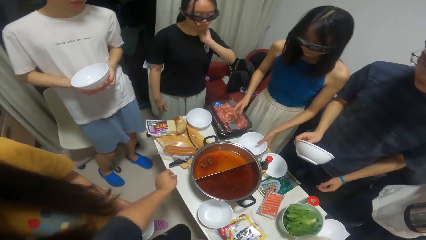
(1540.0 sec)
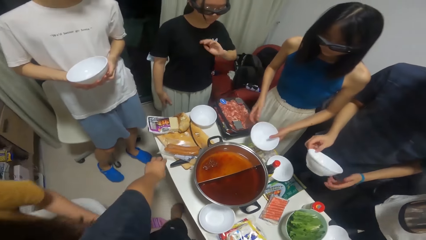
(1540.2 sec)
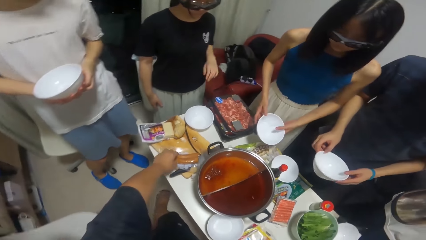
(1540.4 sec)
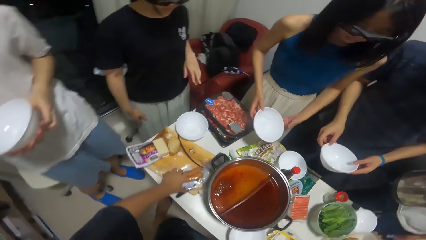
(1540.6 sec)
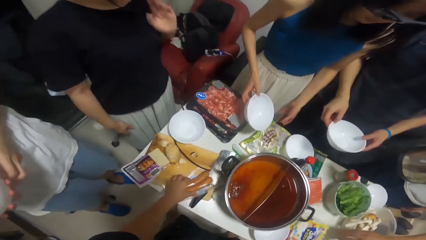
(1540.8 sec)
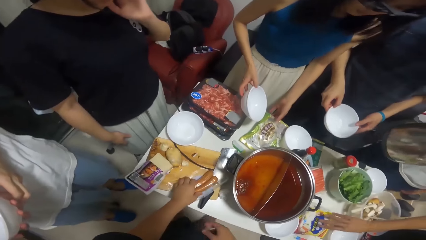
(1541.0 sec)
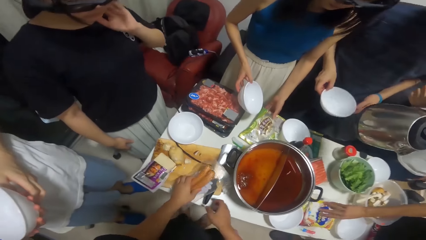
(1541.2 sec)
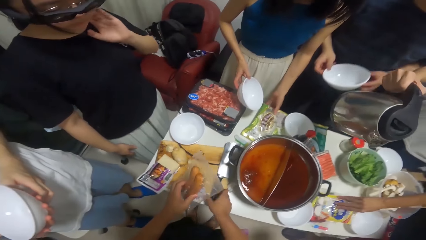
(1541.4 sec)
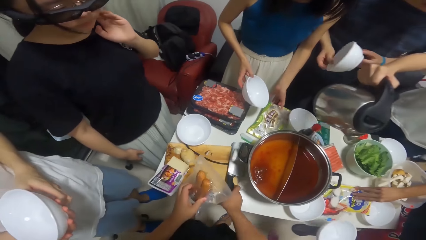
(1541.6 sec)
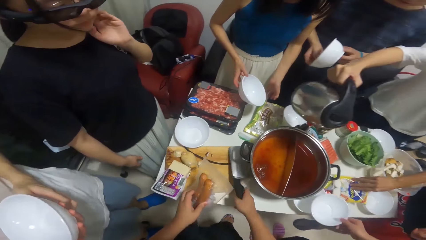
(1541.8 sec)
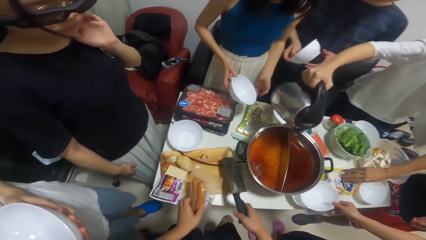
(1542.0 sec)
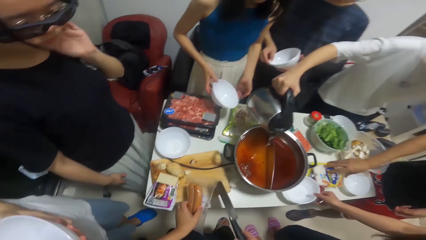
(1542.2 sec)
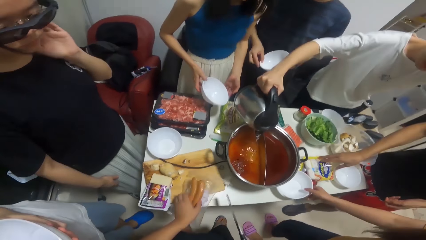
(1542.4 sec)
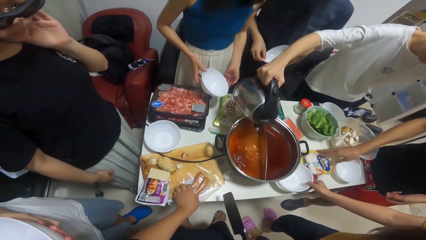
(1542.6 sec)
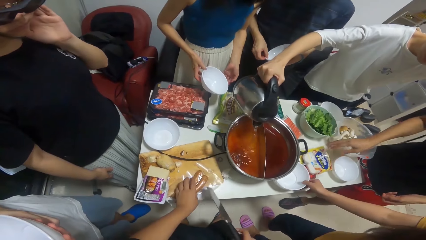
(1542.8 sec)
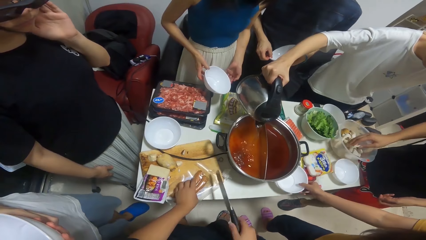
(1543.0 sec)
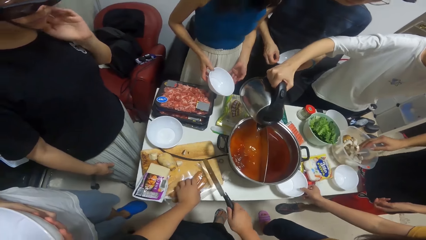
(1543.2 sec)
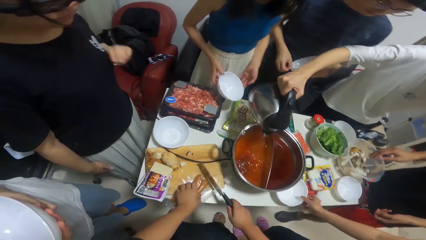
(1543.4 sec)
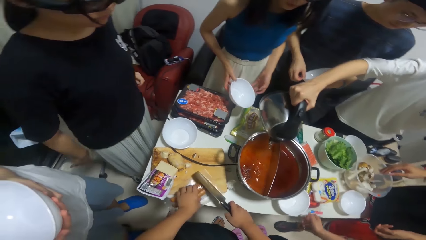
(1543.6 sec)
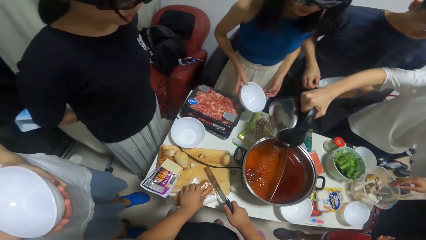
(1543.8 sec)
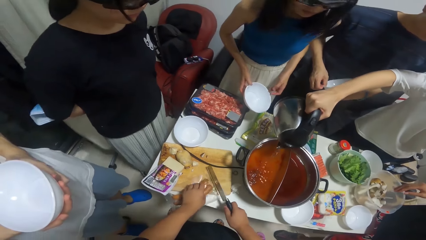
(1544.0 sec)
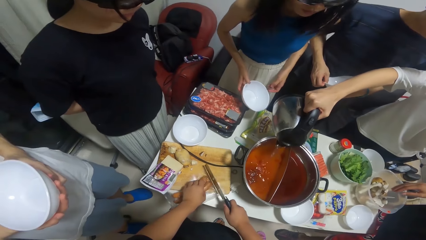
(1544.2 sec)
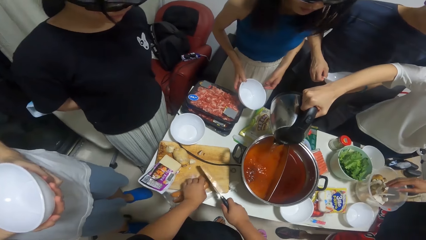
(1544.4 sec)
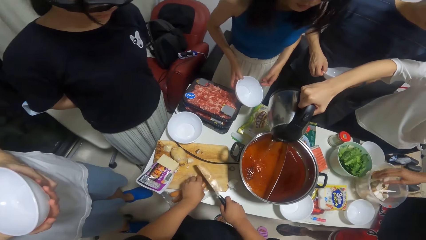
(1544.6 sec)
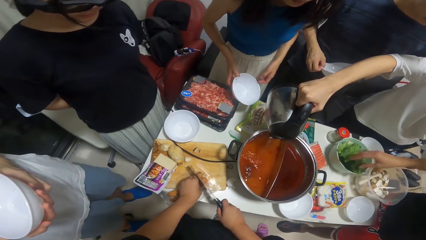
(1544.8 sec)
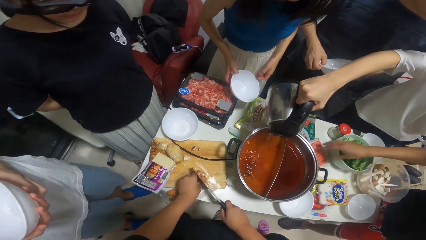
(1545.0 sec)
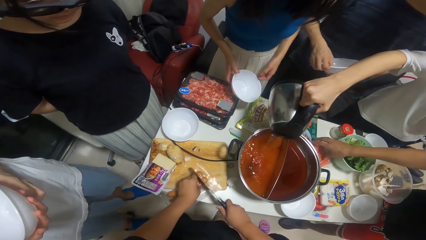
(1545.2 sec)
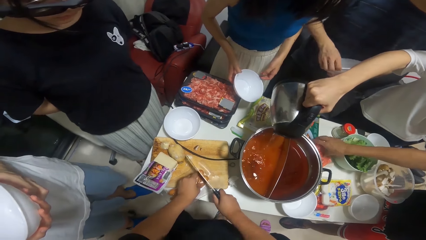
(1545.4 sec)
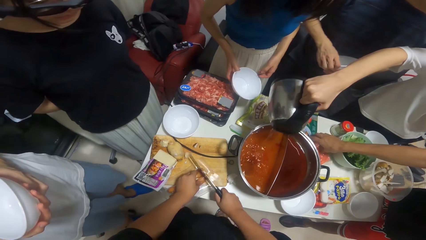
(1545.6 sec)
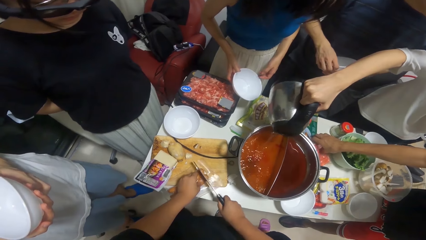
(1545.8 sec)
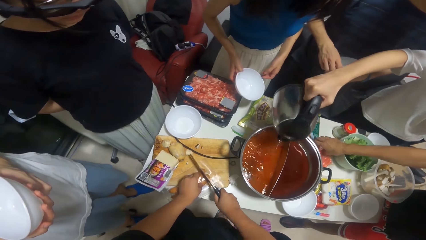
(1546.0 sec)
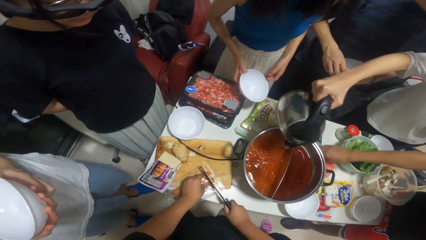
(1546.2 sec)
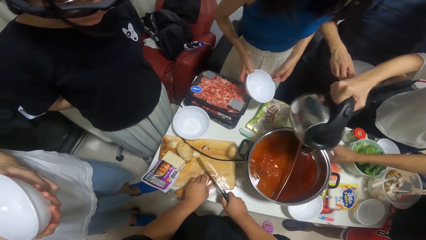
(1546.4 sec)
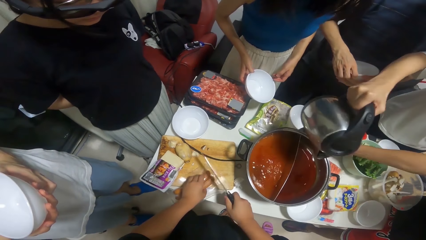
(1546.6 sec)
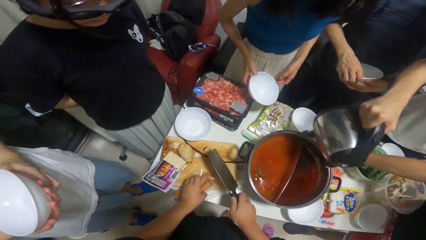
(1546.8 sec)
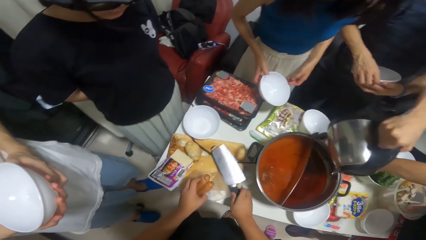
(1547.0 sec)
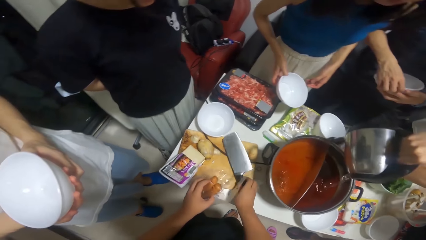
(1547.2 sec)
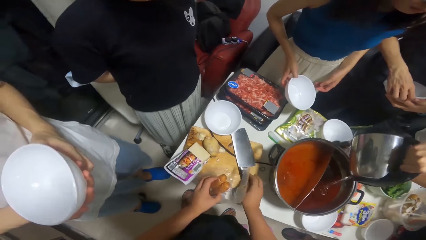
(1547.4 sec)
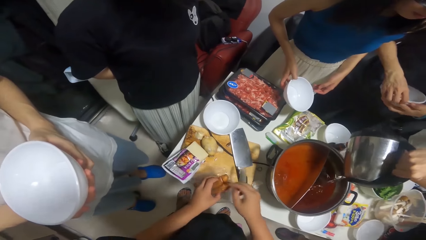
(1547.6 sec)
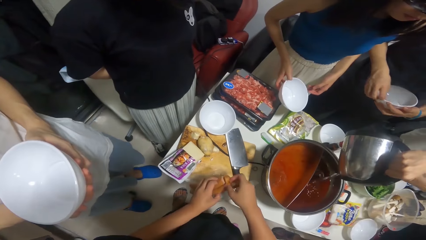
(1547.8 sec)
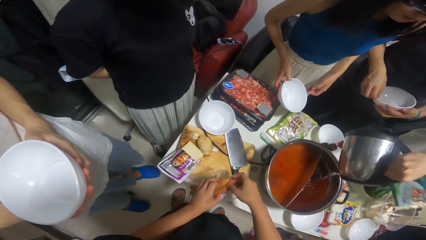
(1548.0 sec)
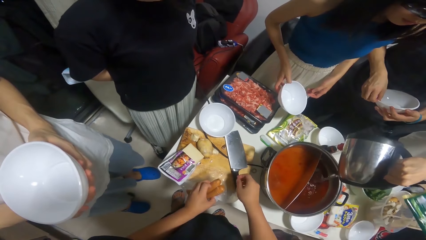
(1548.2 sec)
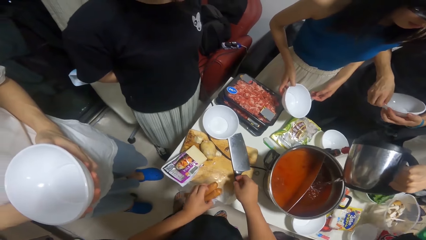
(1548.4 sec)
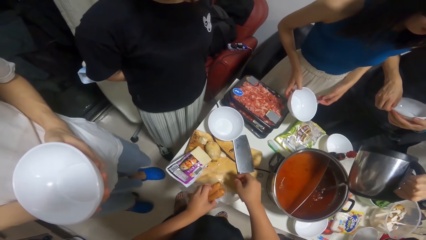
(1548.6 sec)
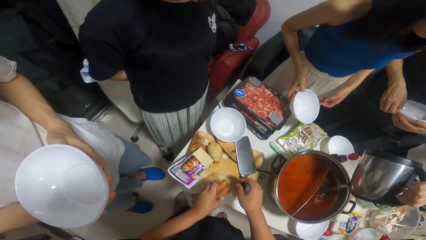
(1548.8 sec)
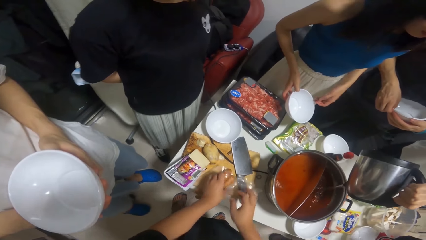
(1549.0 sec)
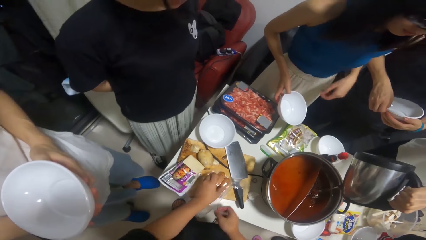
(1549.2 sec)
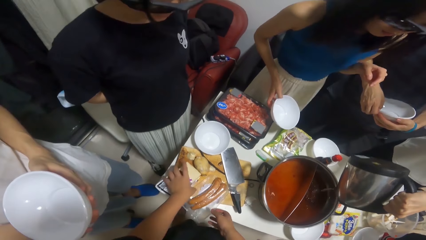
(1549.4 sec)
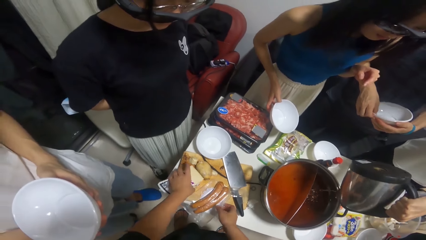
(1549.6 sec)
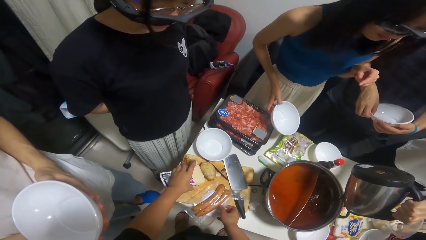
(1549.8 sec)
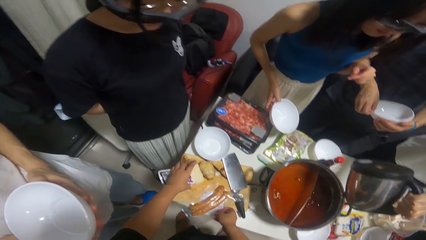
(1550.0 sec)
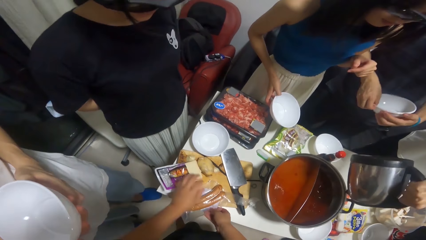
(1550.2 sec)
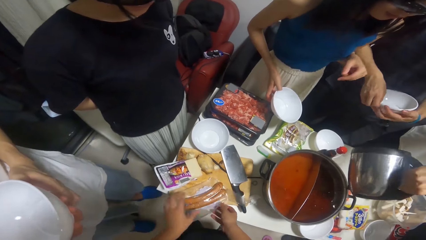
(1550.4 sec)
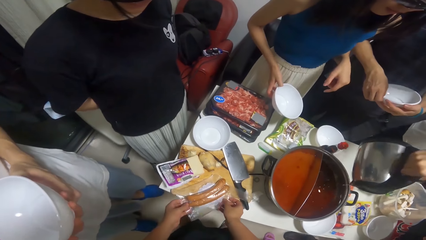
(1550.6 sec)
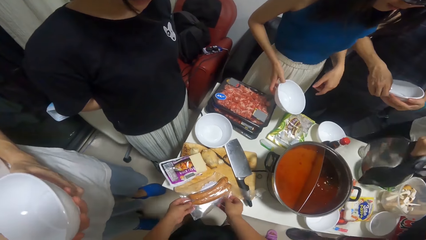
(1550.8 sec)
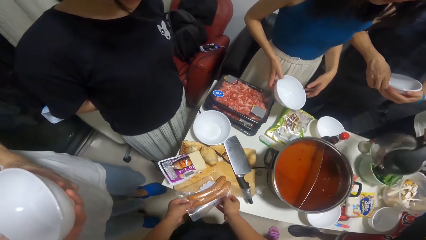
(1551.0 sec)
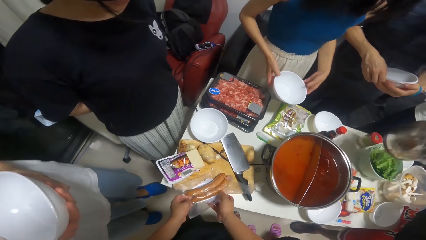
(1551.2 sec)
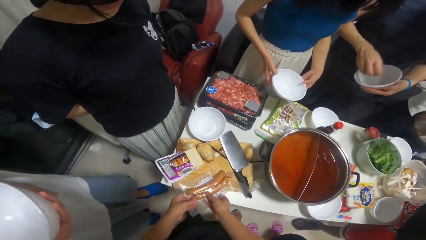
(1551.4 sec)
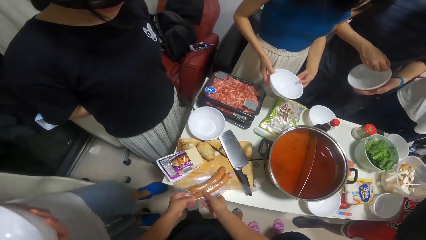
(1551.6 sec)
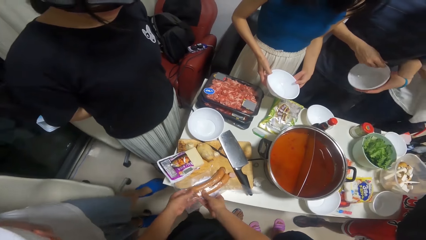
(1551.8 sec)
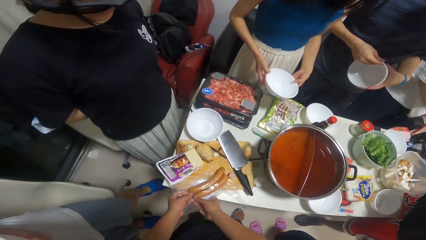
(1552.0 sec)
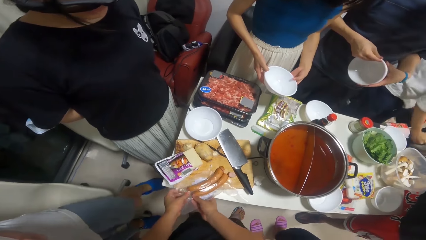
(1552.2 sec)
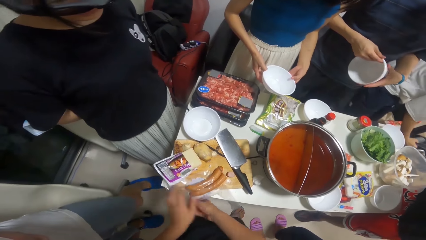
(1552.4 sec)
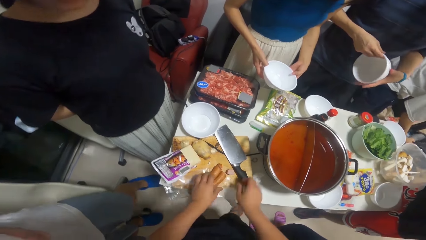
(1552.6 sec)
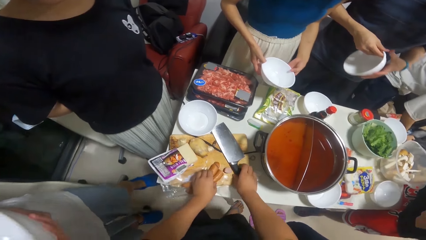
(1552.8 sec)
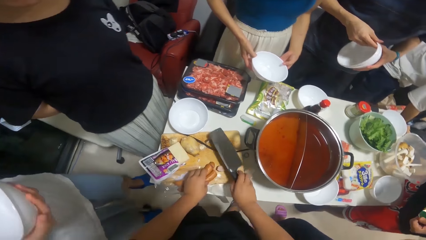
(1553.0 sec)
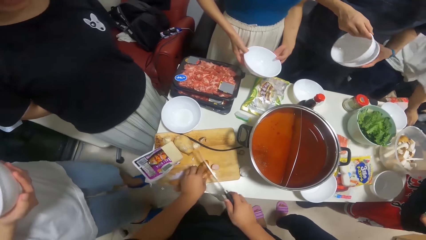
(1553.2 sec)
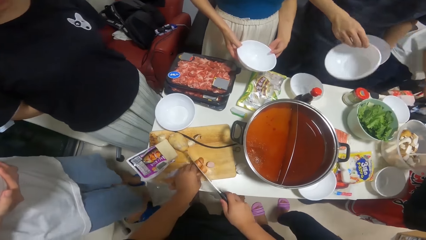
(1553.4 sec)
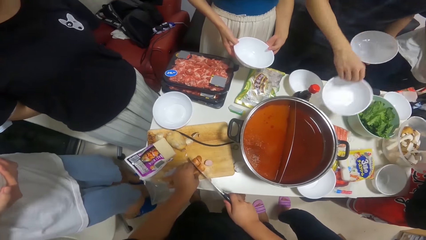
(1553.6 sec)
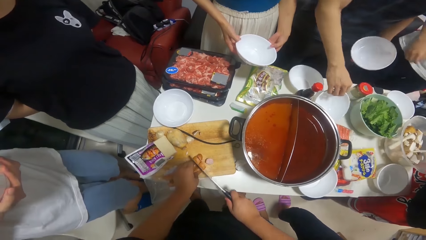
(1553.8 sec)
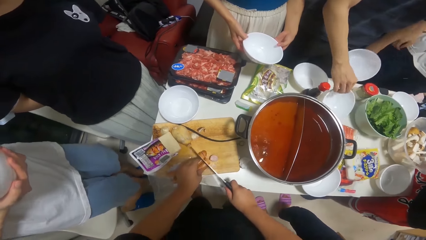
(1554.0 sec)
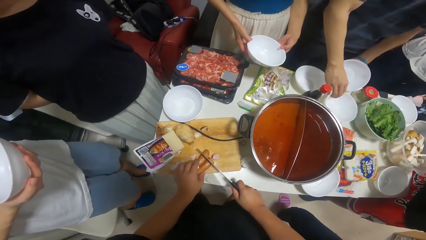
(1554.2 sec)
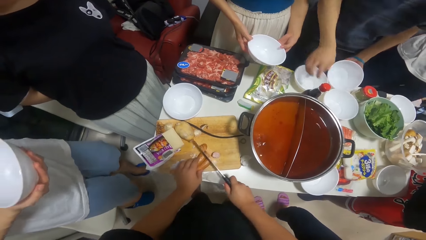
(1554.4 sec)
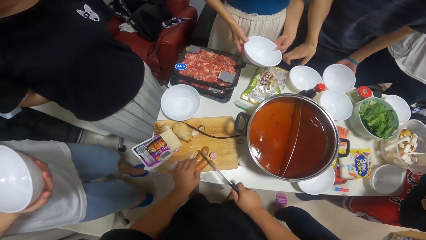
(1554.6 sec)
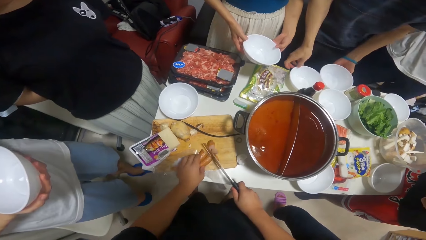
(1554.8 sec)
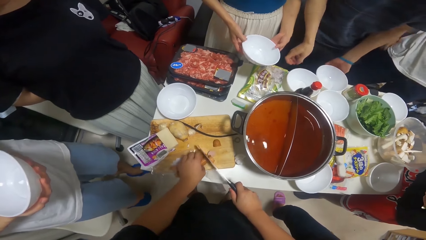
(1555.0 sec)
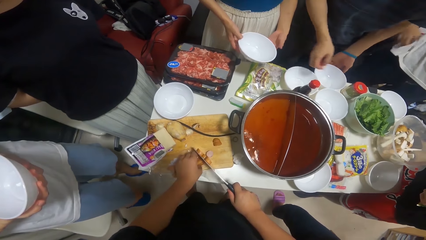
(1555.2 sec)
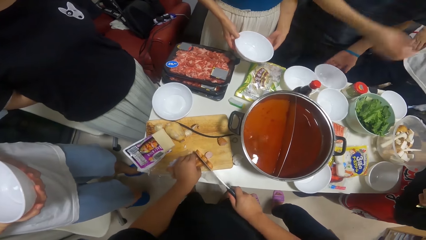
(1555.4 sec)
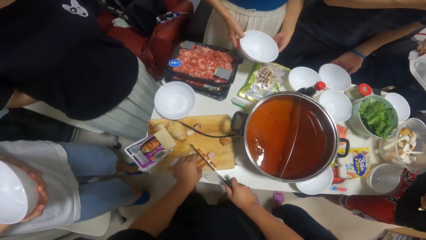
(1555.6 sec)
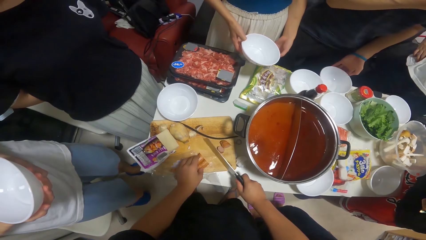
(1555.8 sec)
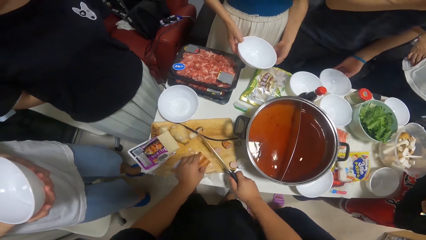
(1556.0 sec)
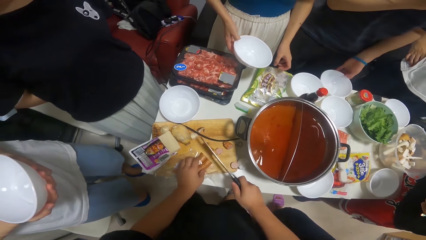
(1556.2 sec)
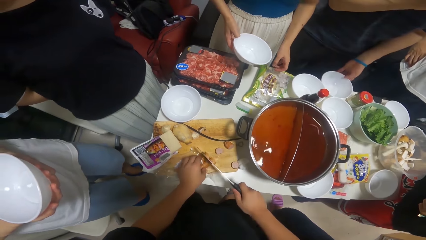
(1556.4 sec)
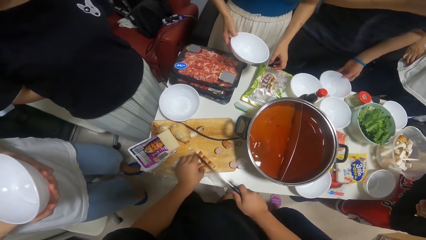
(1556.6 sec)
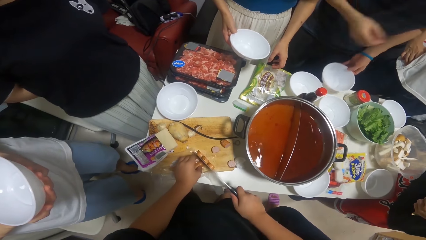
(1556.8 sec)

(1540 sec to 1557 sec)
A man picks the jug with his right hand from the table. The camera wearer picks up sausages. The man pours water inside the stock pot on the table from the jug in his right hand. The camera wearer picks up the knife. Another man shifts a pack of hot dog on the table with his right hand. The camera wearer cuts the sausages into pieces. The other man picks a sachet of seasoning with his right hand on the table. The first man drops the jug in his right hand on the table. The camera wearer picks up the knife and cuts the sausages into pieces.
